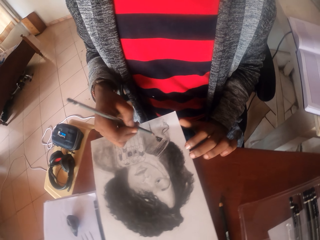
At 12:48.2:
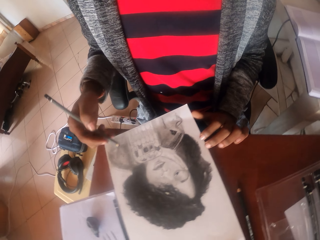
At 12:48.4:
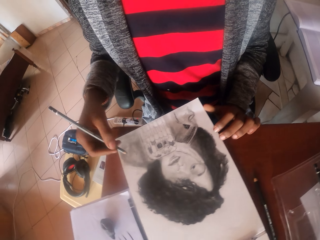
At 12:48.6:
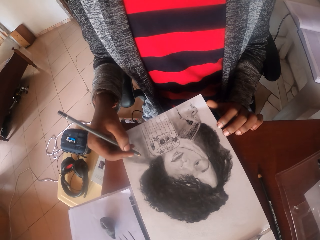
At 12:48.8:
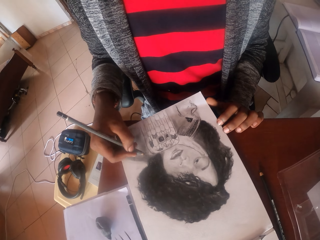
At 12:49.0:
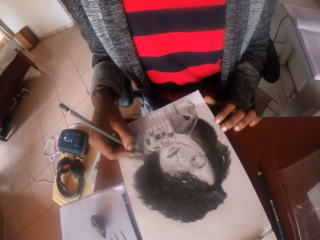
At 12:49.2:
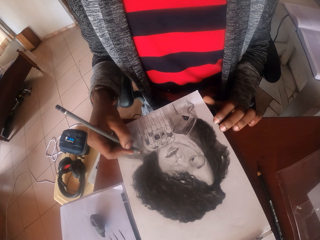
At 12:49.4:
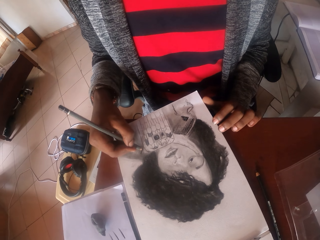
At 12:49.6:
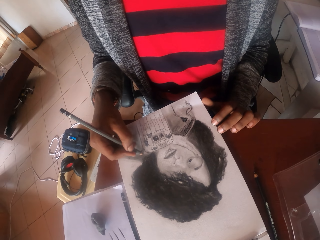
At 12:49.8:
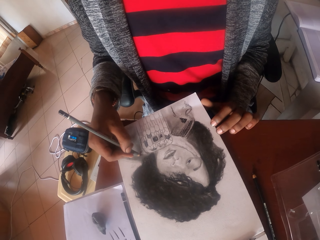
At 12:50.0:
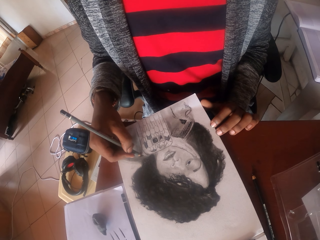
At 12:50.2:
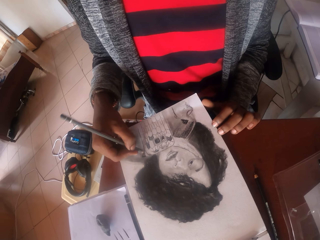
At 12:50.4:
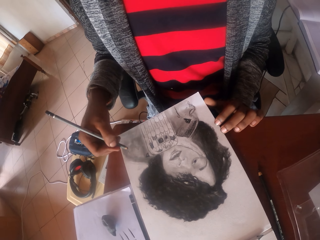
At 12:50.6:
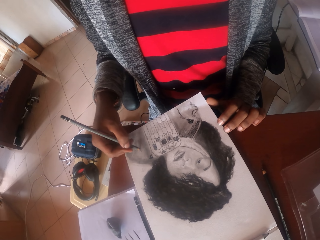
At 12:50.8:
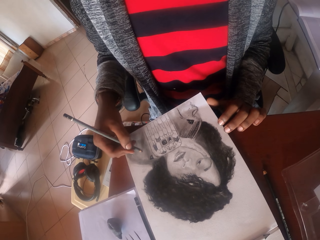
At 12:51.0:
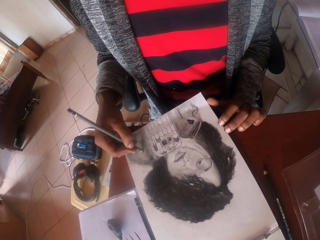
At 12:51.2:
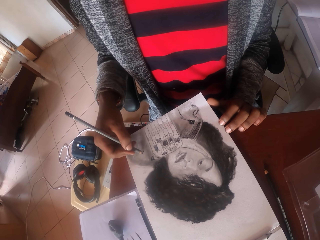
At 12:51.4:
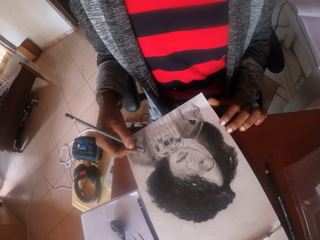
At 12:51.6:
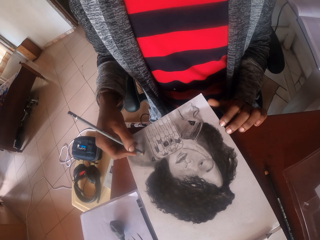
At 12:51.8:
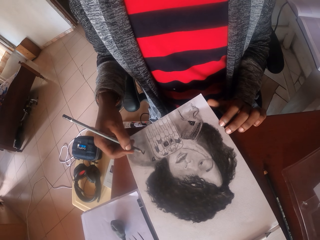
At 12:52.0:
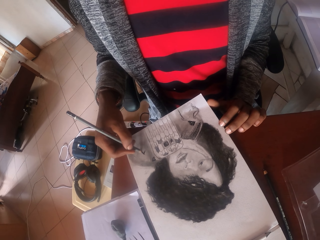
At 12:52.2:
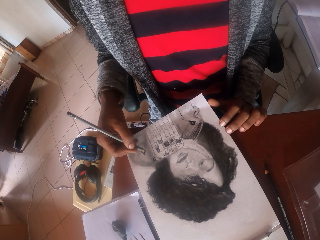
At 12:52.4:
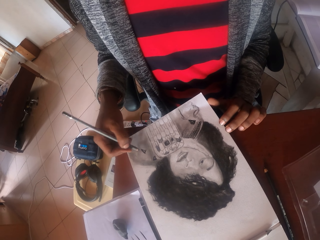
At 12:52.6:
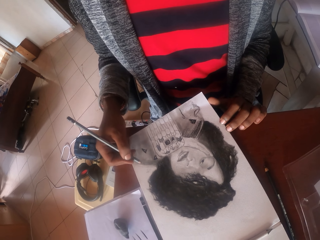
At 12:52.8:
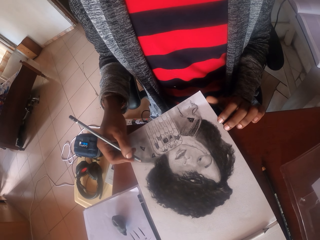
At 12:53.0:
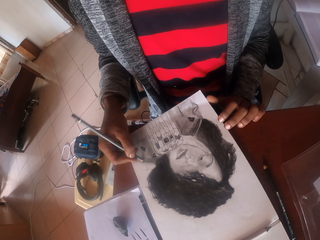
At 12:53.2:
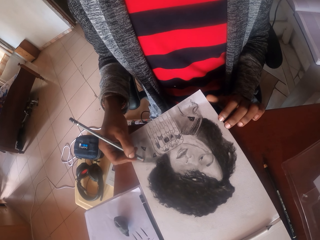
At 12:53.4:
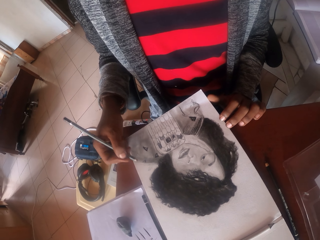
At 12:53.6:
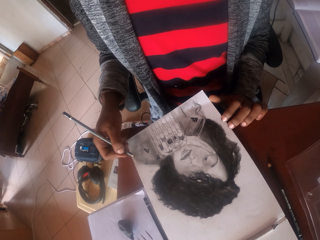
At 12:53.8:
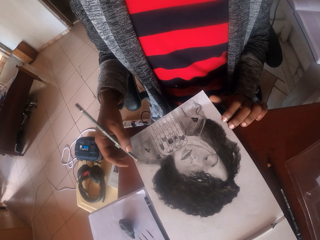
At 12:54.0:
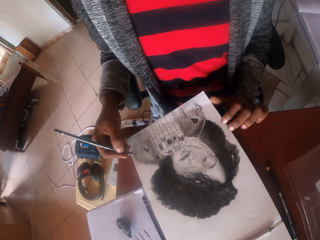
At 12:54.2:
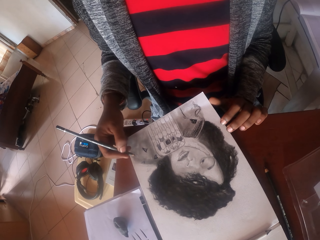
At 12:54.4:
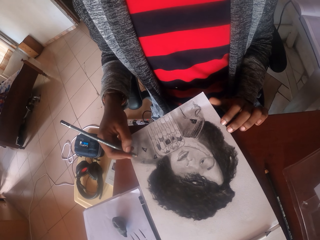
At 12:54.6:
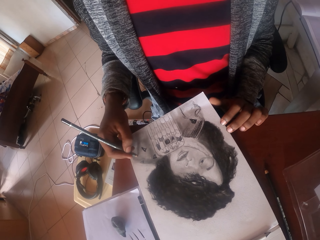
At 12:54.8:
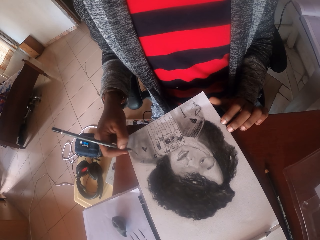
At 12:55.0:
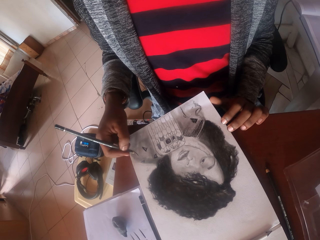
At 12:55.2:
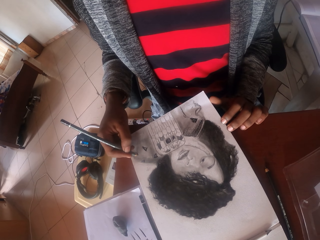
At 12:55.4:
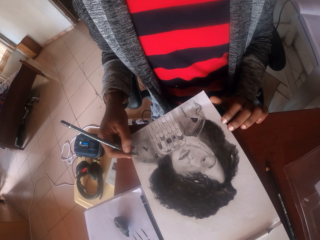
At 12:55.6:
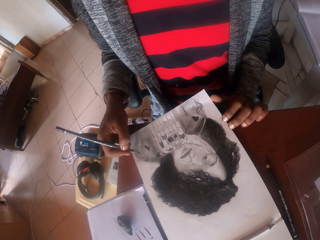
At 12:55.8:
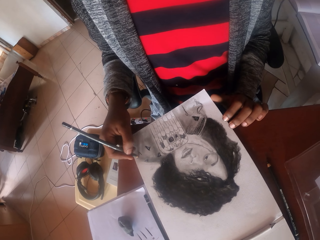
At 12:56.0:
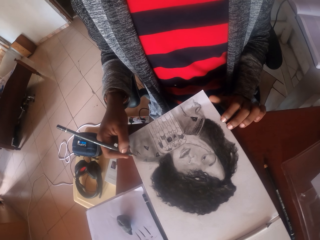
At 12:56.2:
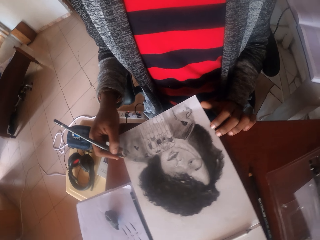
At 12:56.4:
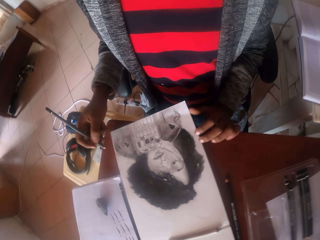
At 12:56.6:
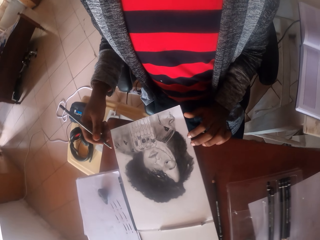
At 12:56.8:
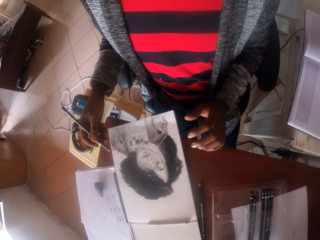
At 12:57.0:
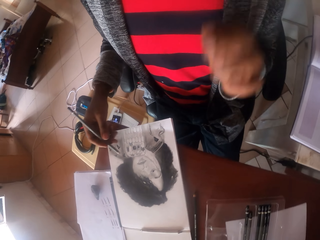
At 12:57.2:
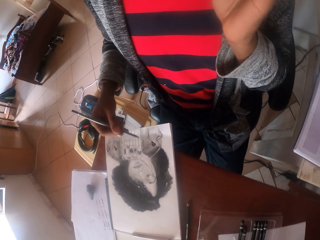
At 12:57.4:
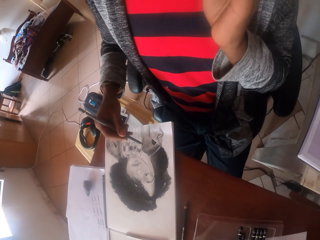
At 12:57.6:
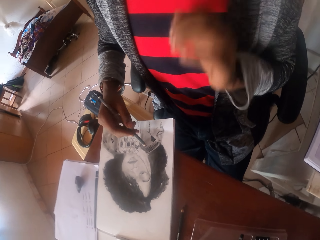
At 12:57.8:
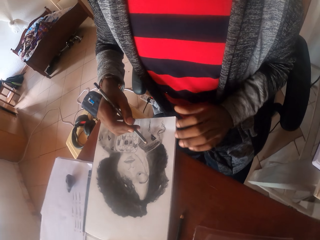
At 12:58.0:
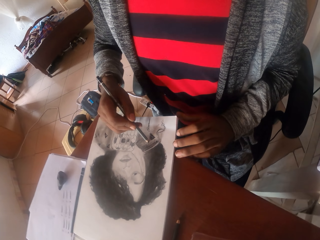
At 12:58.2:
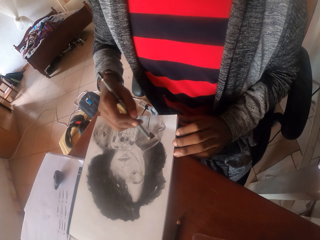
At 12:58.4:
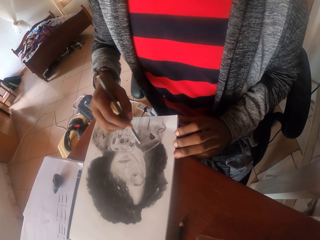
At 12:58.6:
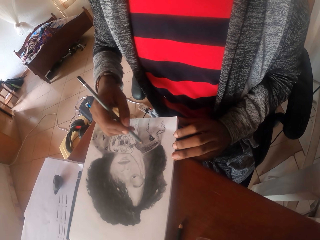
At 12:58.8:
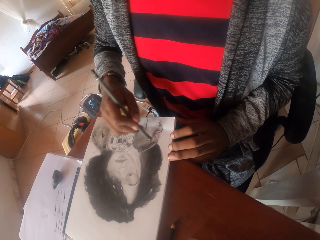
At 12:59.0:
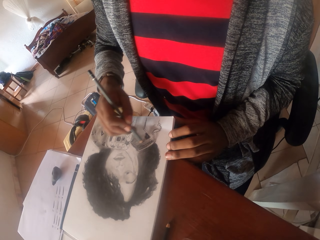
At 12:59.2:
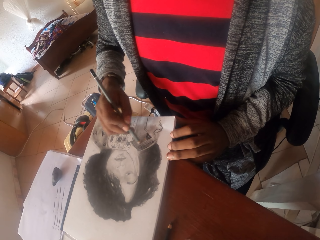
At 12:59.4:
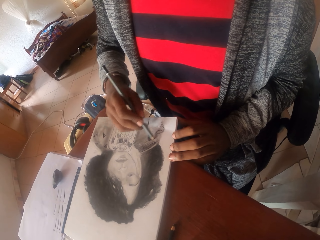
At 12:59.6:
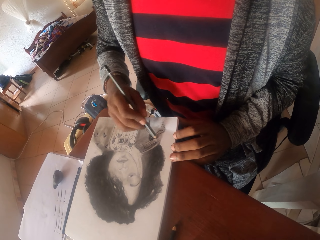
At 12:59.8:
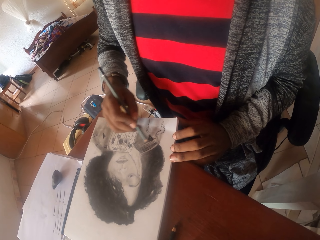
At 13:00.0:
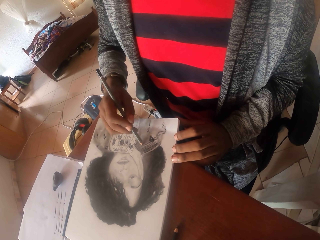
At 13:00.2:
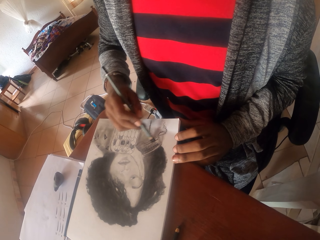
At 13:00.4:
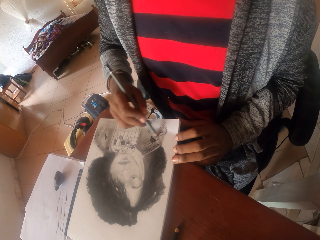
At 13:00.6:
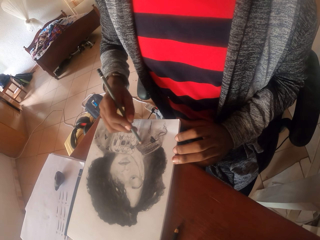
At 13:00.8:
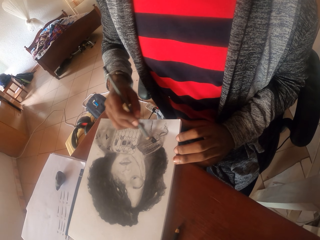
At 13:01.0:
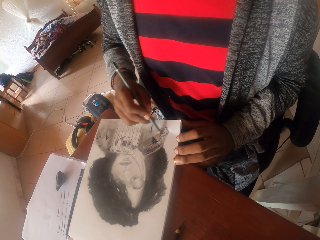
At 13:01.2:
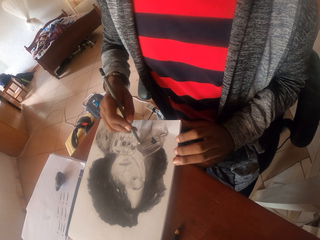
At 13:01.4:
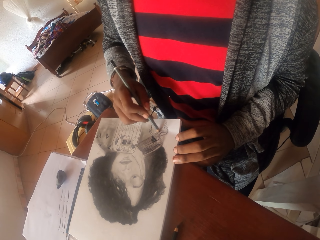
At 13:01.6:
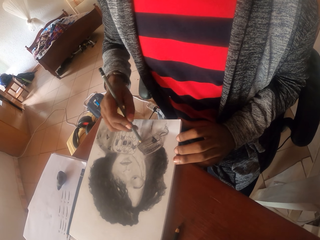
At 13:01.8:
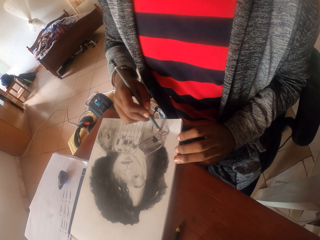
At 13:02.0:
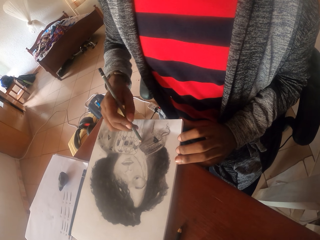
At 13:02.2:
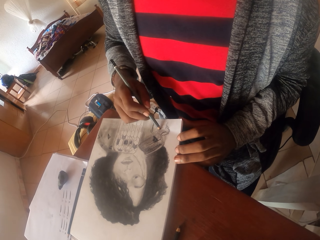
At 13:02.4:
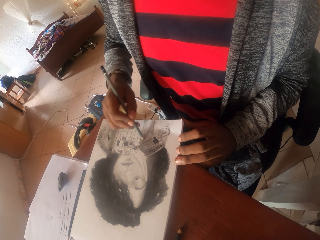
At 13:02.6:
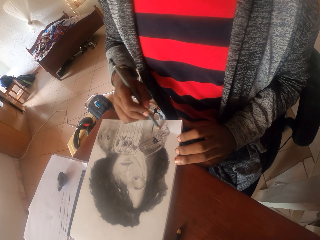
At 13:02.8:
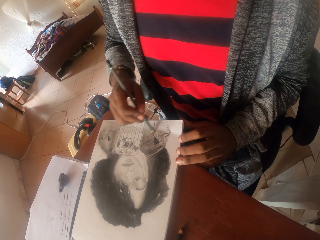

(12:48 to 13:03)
The camera wearer shades with a pencil.

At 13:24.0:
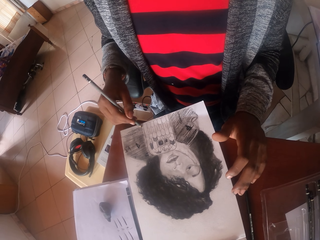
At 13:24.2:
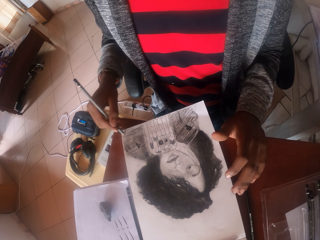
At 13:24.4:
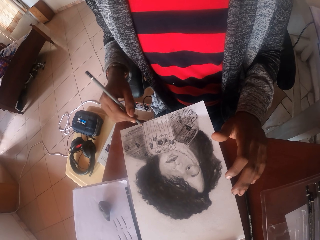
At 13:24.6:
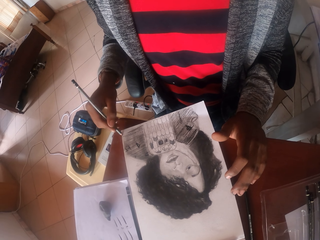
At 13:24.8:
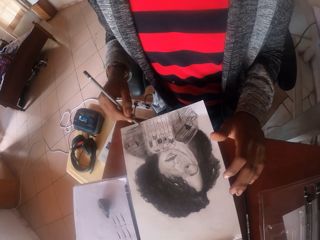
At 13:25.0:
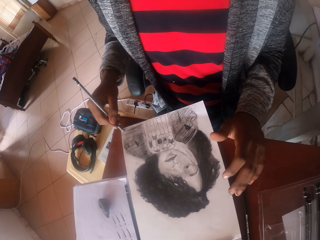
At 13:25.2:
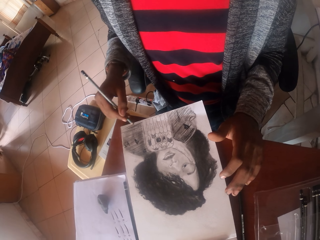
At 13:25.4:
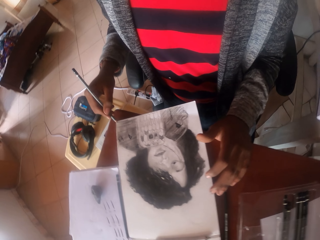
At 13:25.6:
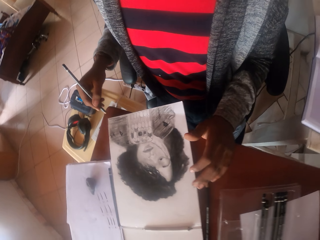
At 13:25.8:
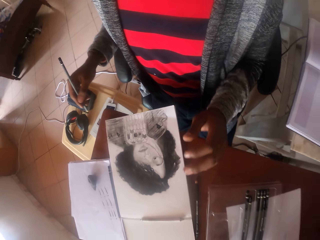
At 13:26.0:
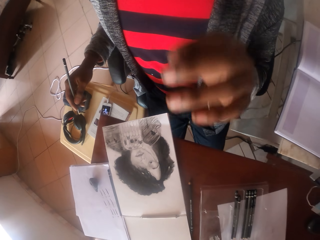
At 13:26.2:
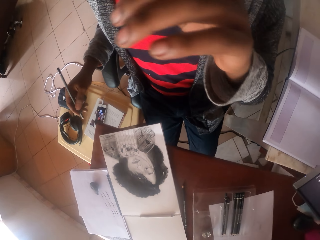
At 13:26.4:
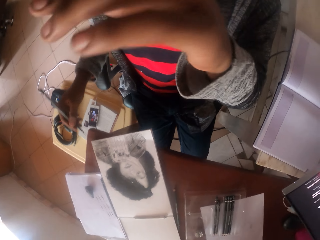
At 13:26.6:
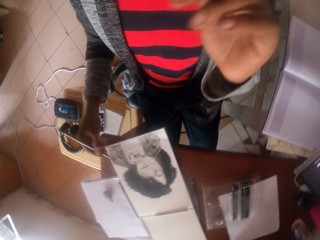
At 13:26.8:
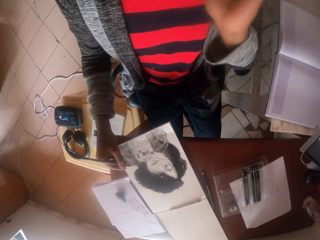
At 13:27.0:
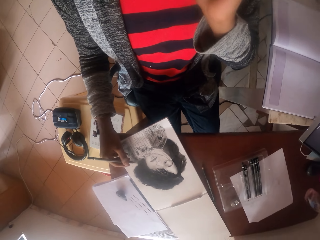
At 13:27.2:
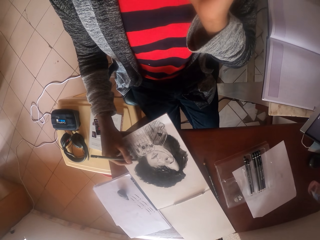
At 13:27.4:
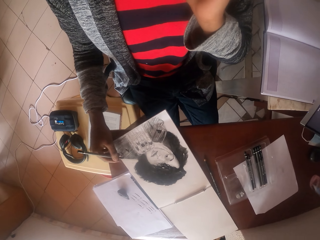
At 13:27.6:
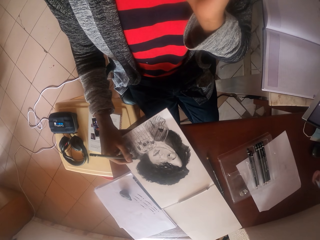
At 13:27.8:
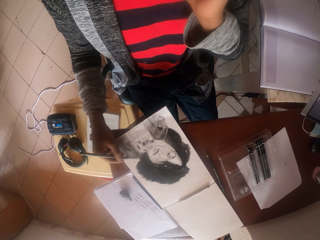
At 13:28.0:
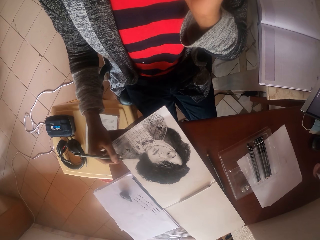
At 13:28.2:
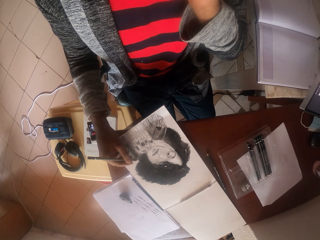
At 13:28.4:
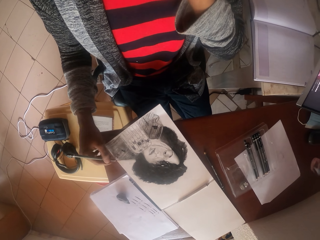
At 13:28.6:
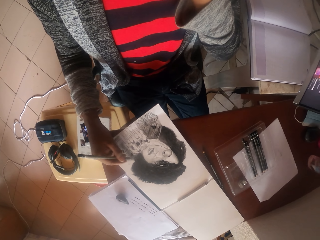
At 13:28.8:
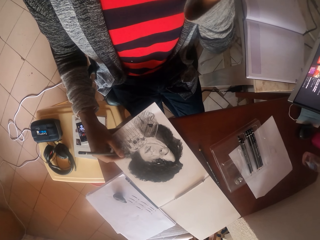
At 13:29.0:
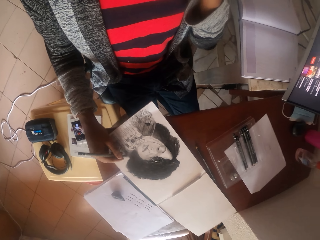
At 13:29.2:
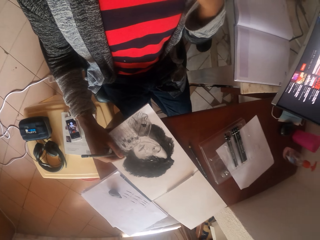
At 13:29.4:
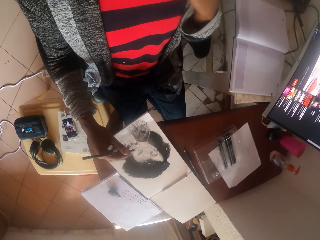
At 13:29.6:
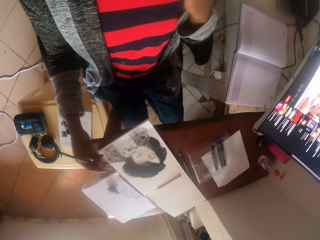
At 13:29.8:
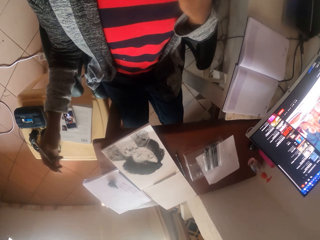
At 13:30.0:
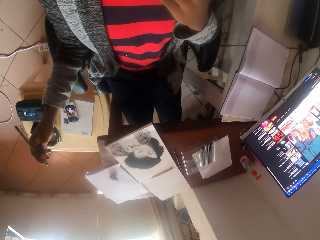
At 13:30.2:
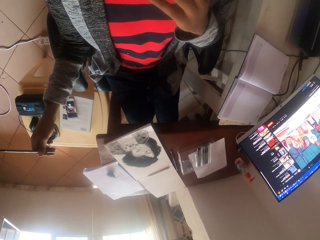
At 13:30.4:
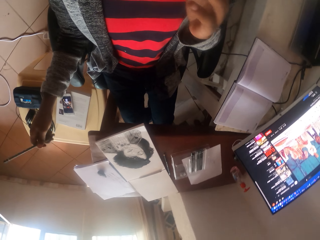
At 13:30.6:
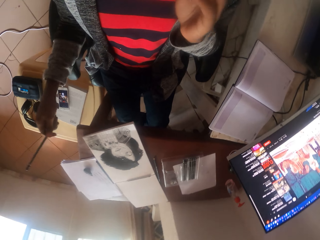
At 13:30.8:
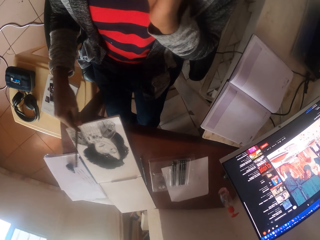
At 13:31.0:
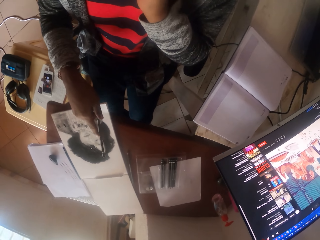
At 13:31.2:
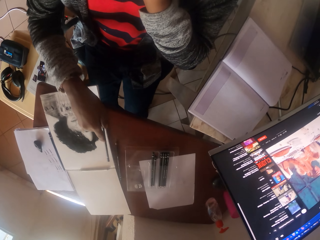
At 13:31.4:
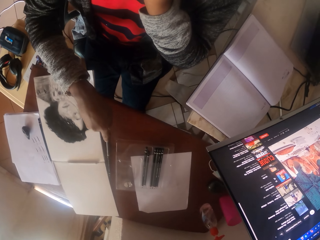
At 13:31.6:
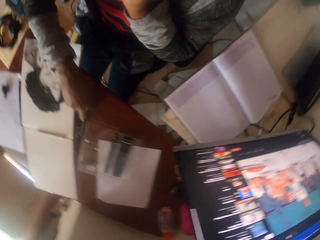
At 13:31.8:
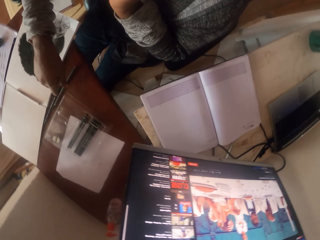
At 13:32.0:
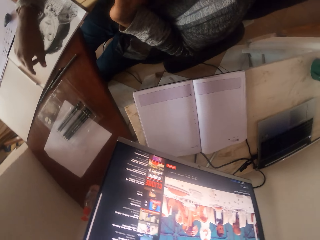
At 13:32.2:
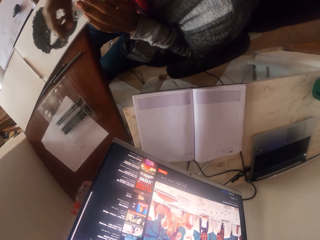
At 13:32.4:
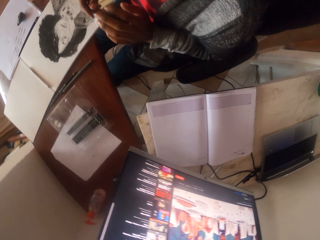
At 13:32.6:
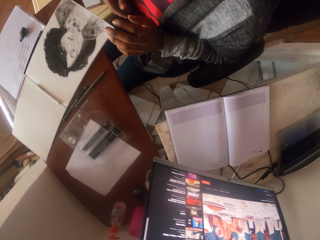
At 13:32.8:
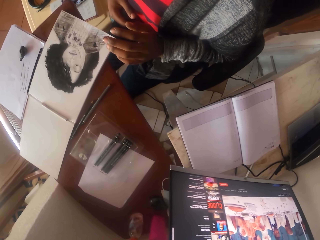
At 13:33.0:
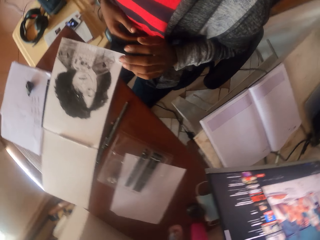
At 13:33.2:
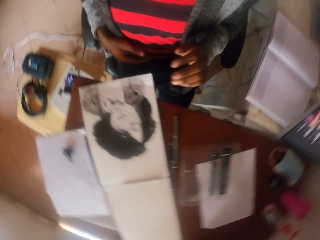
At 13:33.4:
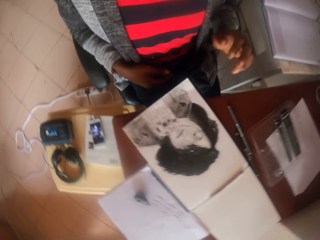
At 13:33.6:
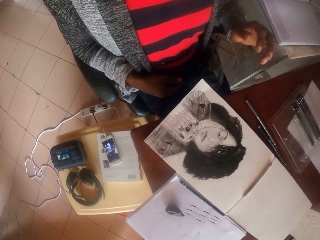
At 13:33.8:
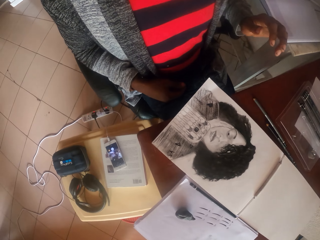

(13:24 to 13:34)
The camera wearer touches the face with the left hand. They draw on a paper with a pencil. They stare at the drawing. They put the pencil on the table. They look around.
